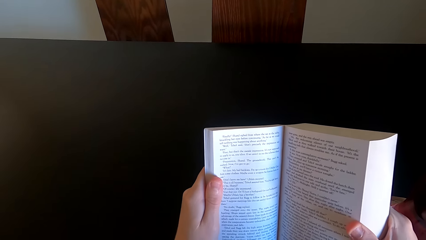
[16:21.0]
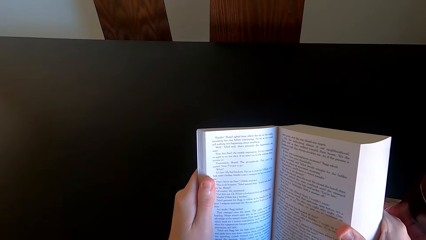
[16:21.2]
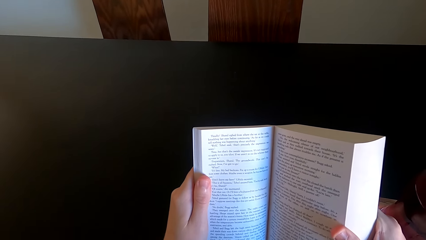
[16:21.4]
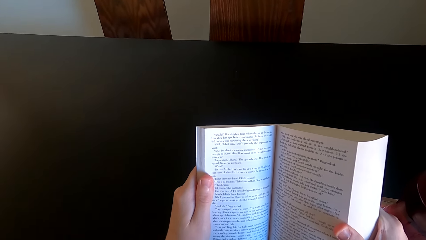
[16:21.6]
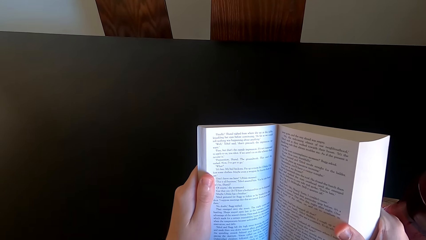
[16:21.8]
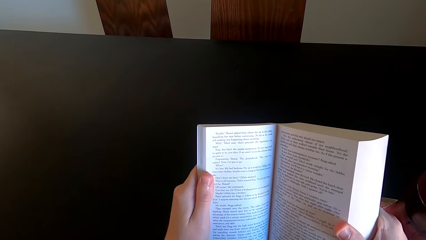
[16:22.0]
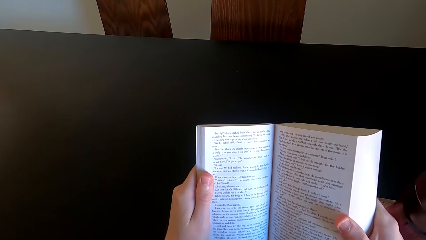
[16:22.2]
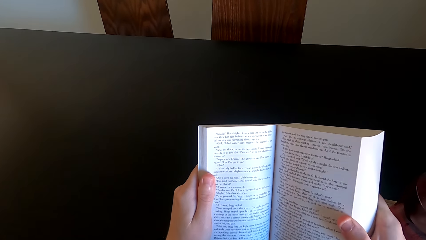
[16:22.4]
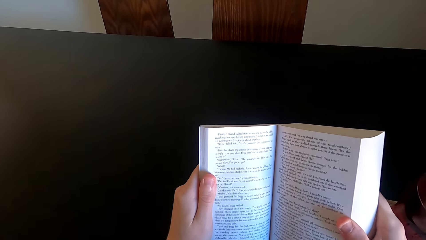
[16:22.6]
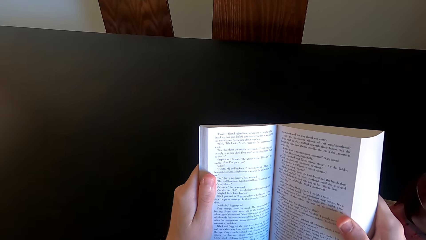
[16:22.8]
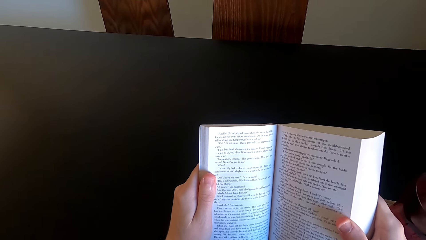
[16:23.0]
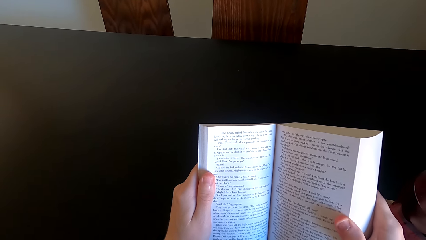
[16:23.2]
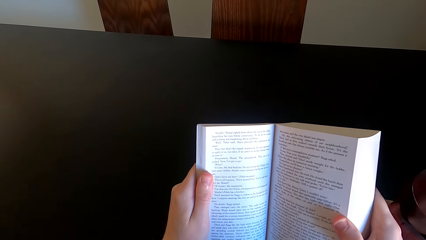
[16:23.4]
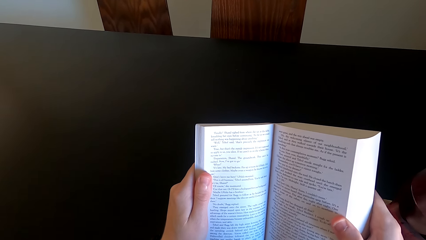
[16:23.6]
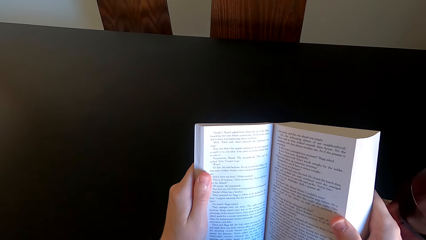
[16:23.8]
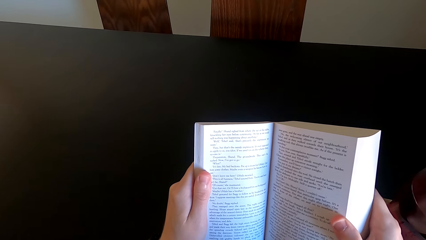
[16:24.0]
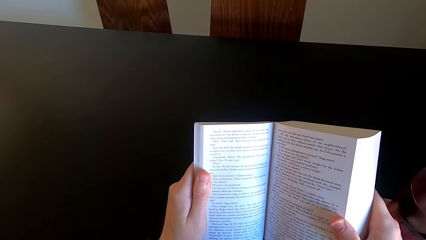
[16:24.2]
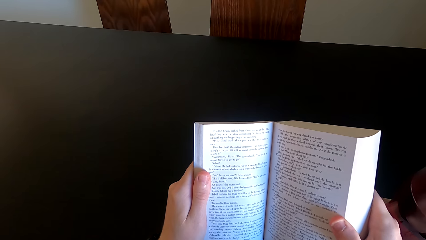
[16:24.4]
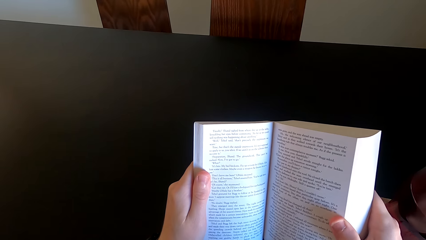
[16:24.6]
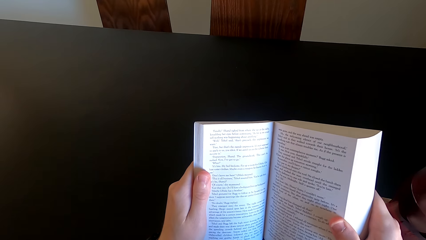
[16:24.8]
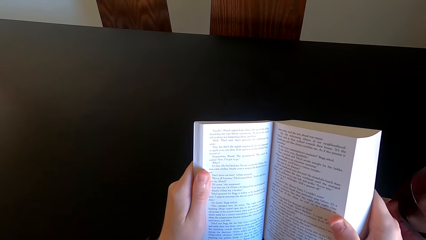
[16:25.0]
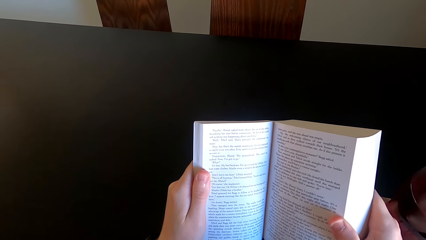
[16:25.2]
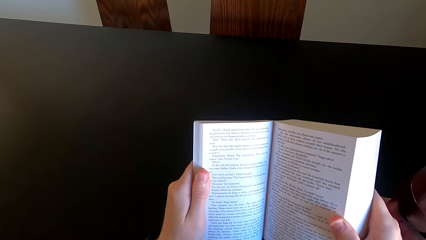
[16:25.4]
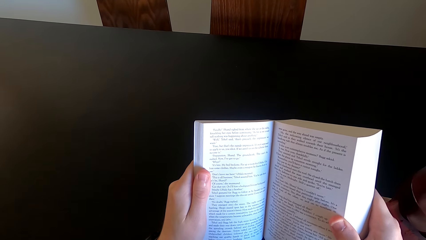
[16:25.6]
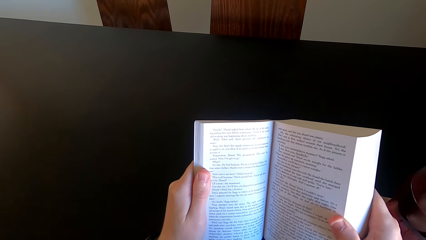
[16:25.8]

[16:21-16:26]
The camera wearer continues to read the novel book.

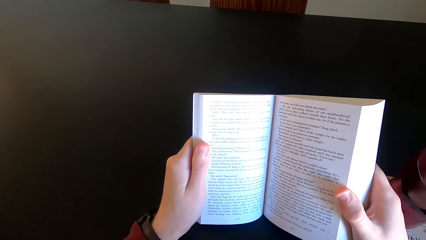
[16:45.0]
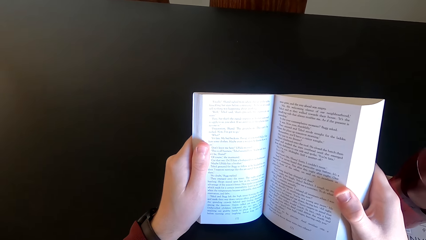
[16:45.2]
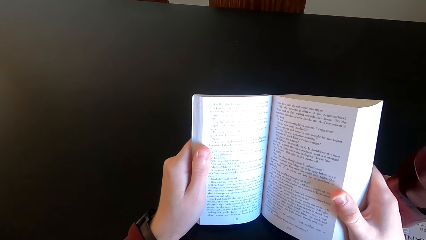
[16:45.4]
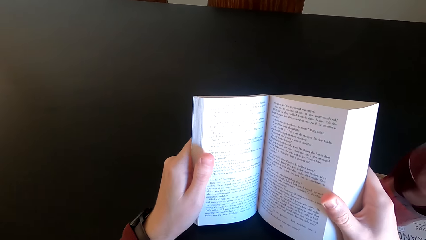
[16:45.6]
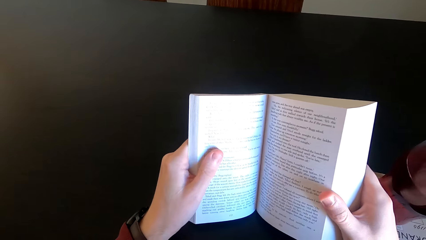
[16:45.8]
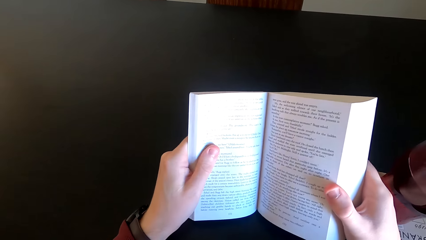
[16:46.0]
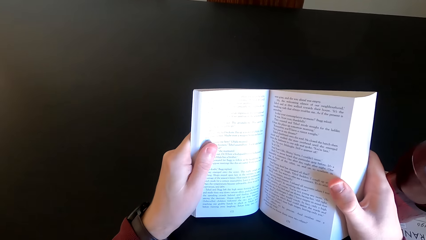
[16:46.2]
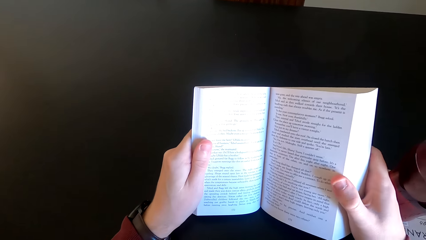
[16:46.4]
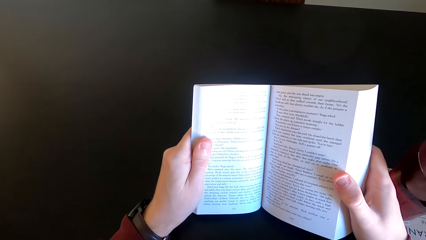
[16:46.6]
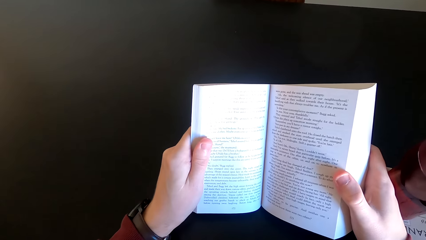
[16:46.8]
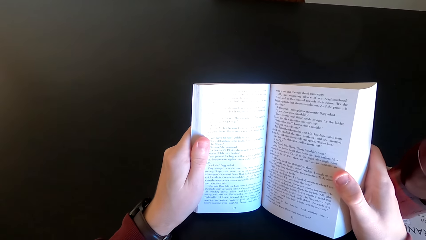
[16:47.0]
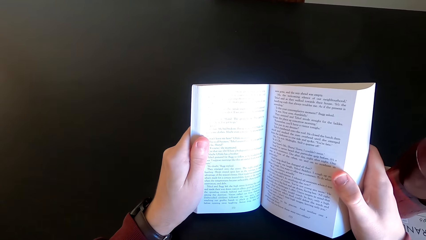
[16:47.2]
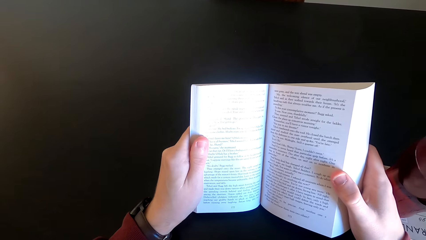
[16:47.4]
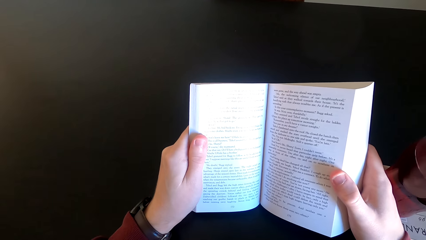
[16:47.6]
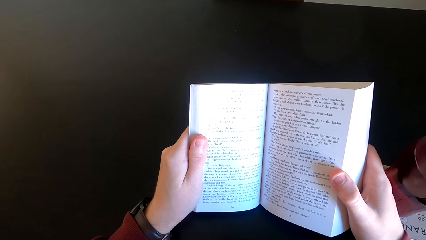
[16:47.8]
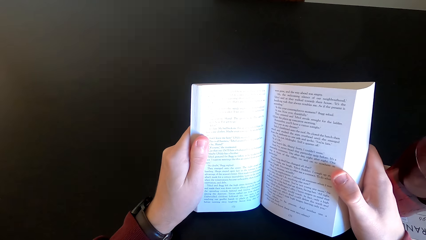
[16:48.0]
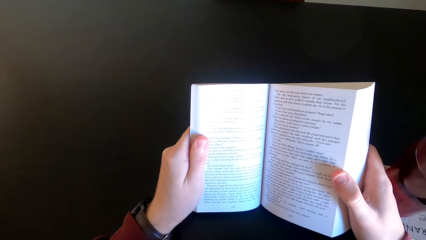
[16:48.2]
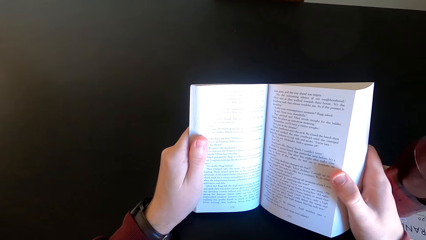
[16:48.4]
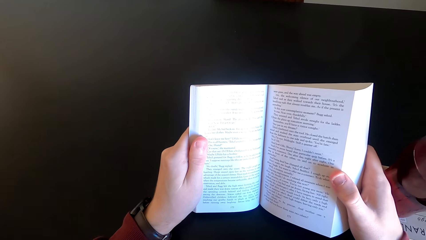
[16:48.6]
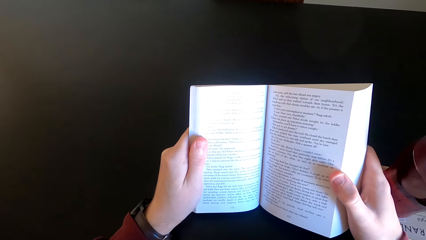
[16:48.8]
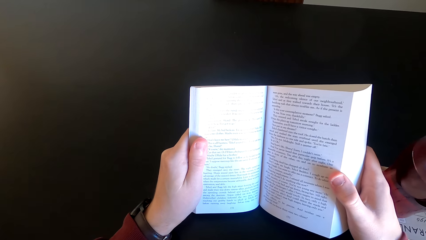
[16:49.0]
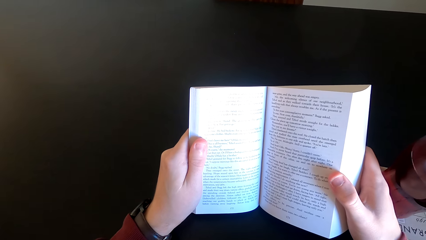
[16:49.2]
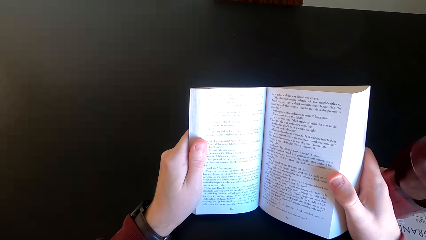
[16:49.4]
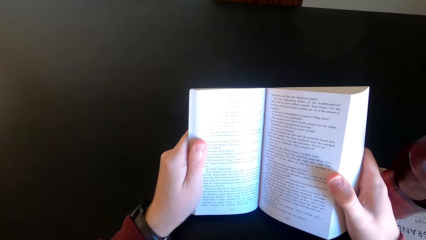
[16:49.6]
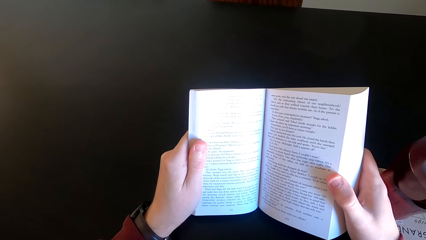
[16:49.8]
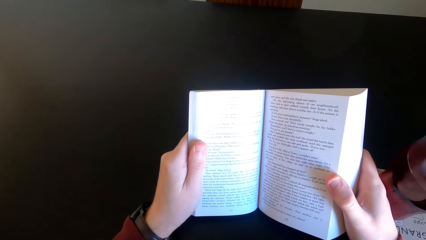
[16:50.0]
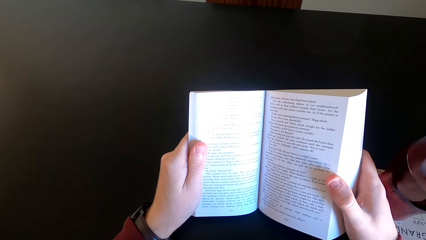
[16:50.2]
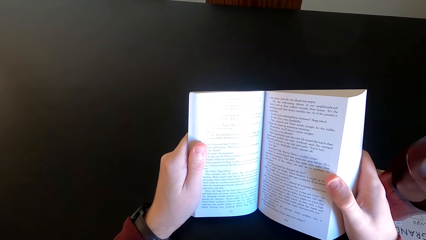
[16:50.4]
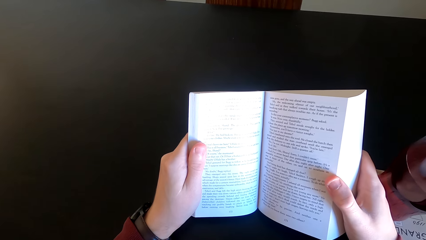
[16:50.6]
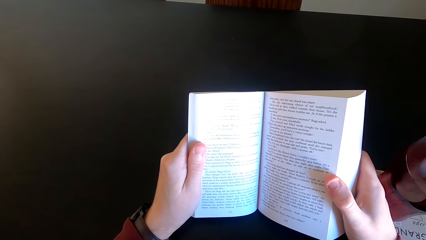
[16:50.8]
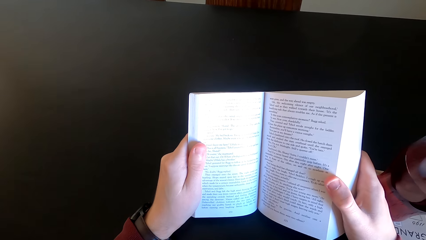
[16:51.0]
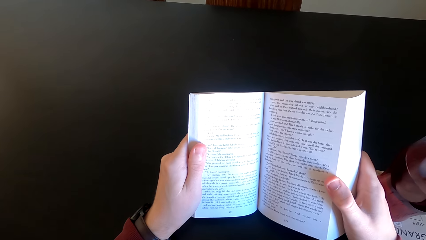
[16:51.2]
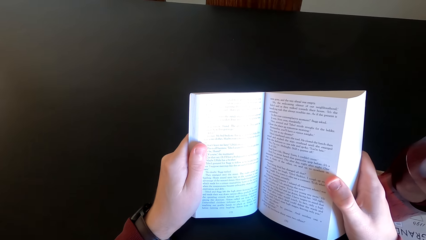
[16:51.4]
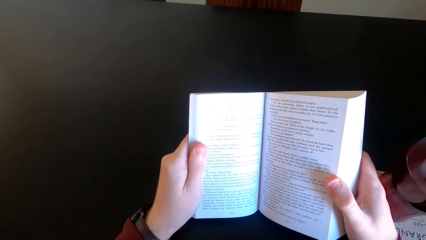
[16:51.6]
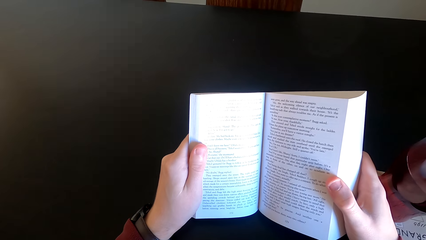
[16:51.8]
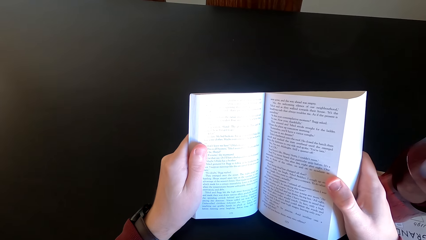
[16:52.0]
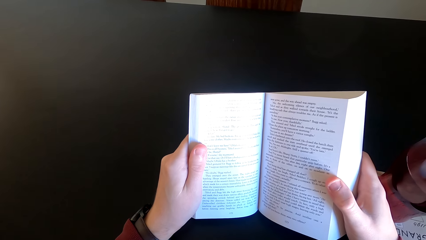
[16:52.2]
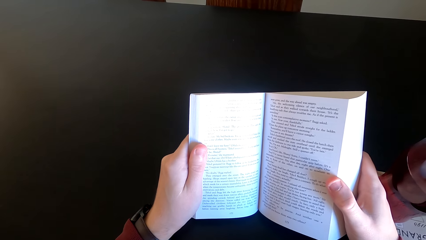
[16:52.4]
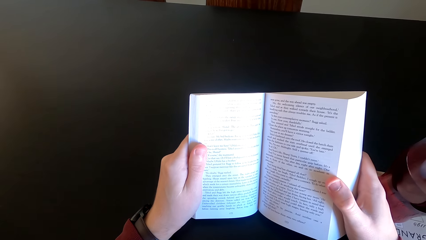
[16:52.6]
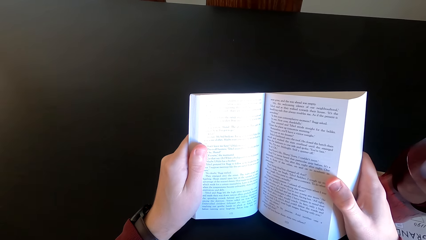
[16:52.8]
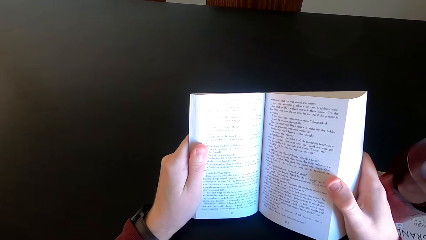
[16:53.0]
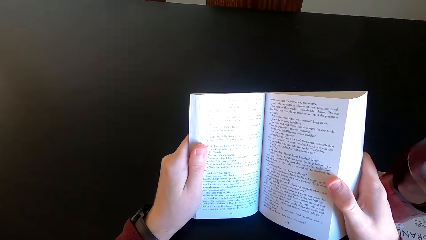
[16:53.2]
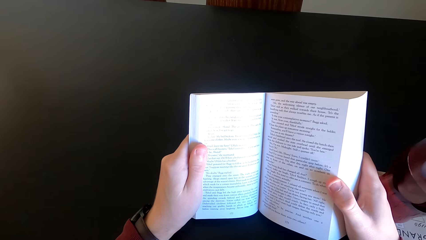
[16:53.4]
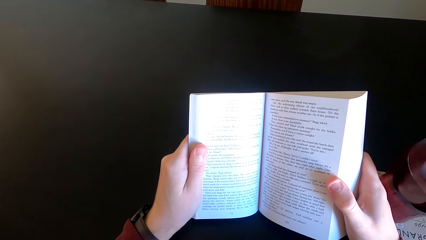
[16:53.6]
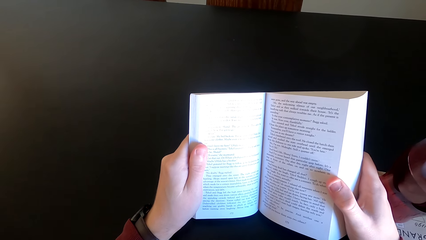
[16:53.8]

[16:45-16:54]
The camera wearer moves his finger. He reads the book.

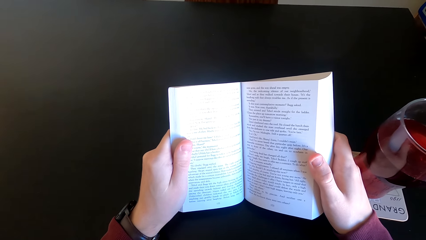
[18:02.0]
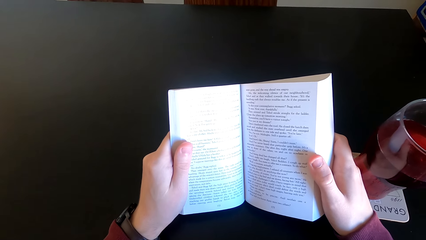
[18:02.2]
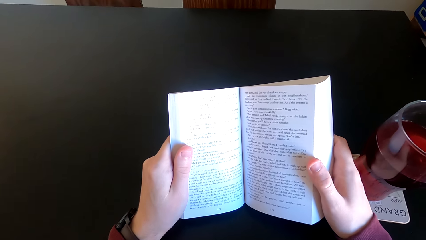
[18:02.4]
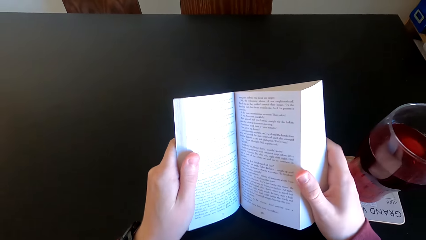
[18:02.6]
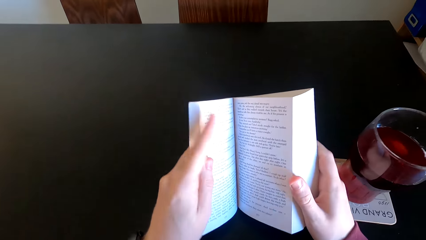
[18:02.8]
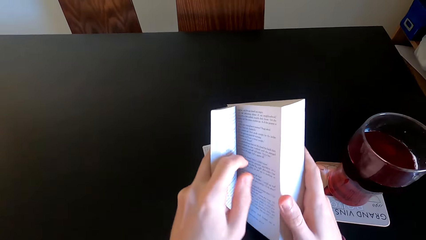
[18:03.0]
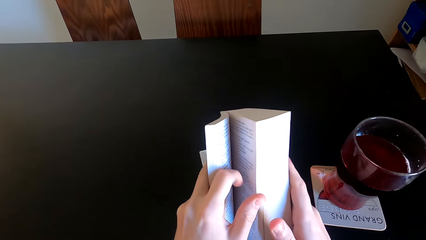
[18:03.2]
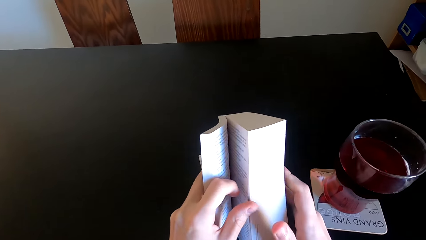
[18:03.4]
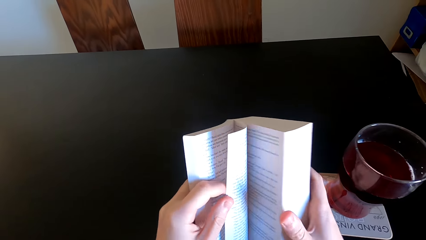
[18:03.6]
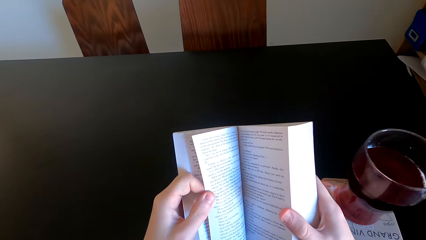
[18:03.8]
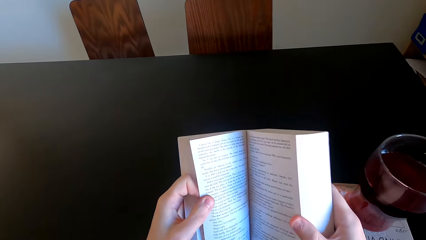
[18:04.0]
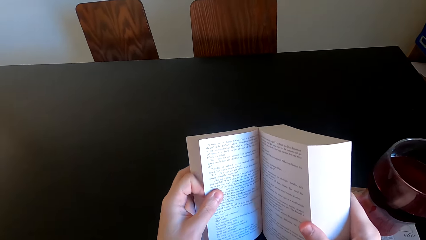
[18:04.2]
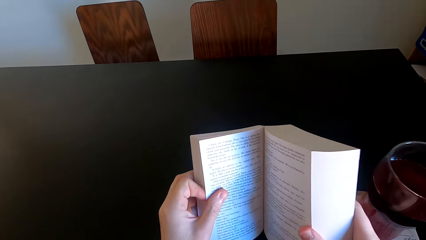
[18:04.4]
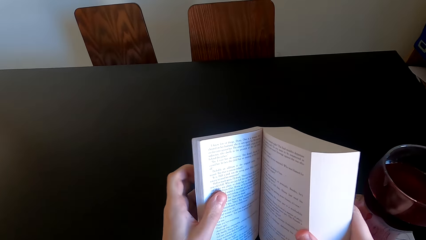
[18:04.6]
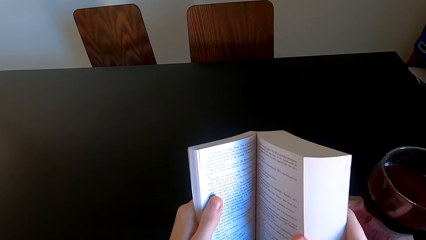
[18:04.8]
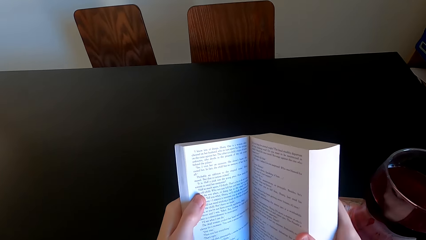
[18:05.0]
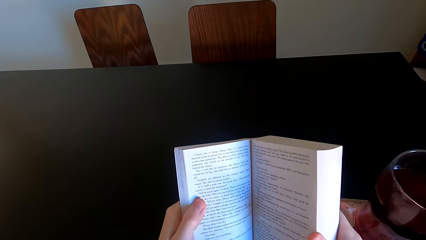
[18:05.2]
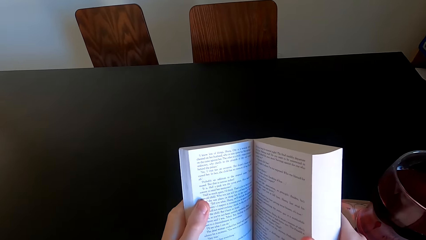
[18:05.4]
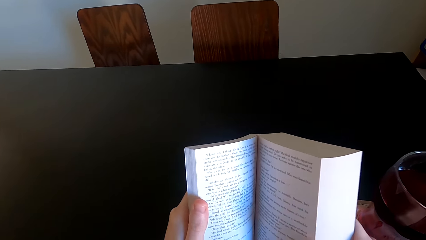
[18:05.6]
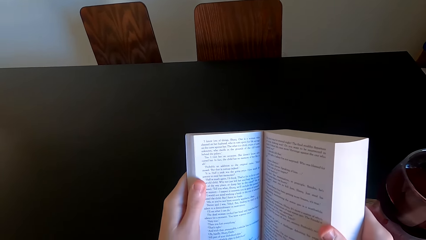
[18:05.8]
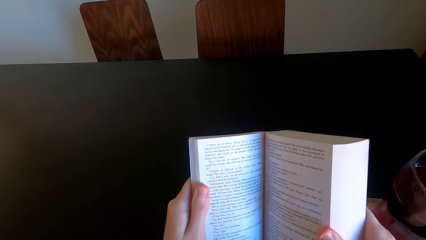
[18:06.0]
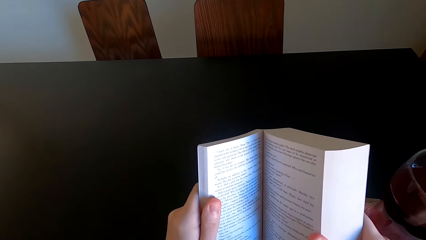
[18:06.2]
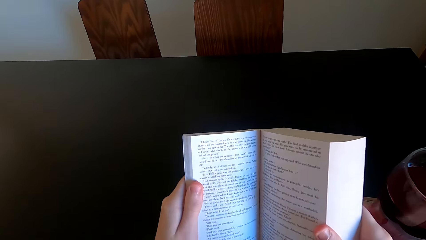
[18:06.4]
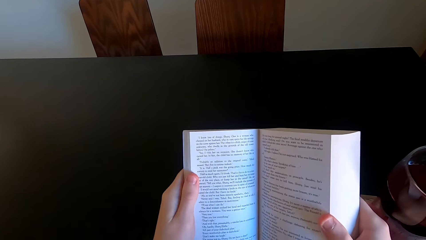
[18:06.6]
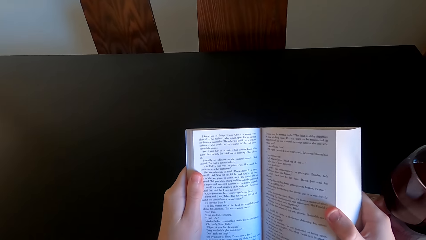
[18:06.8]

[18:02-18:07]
The camera wearer opens another page of the novel book. They continue to read the novel book.
